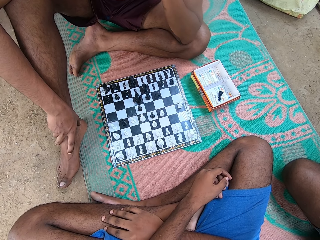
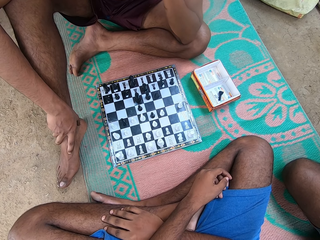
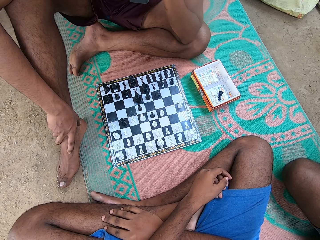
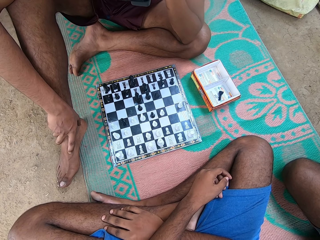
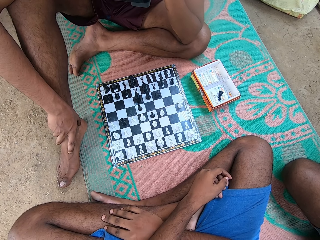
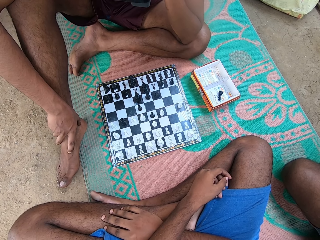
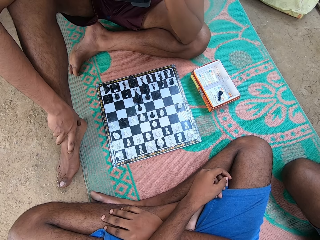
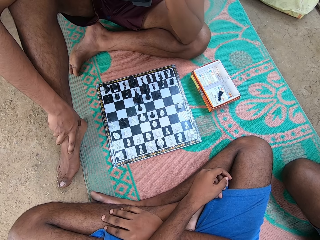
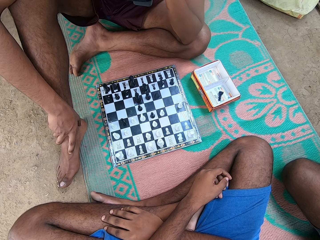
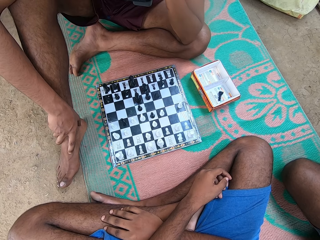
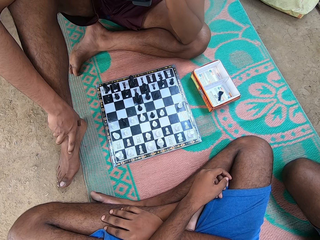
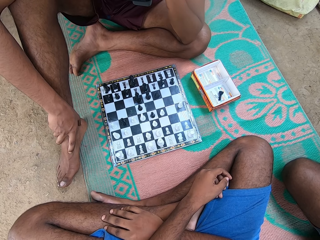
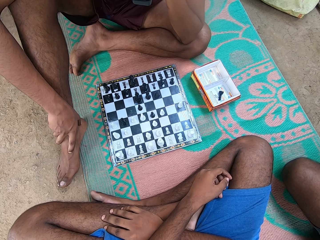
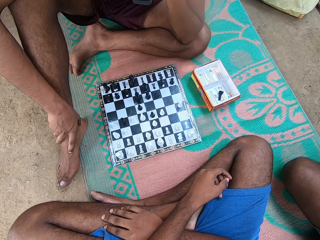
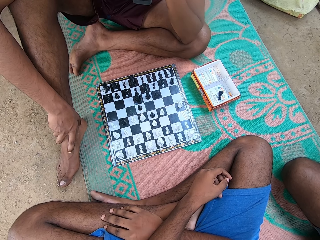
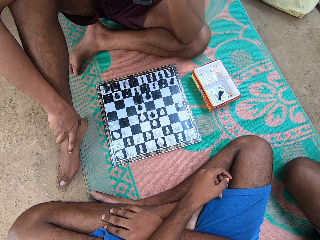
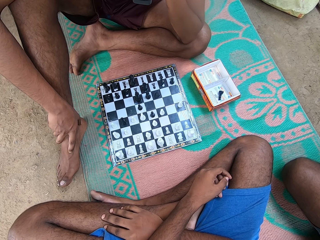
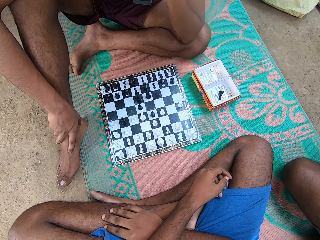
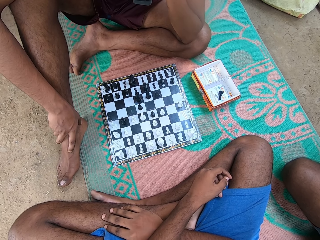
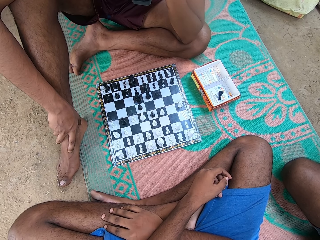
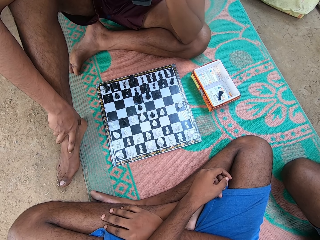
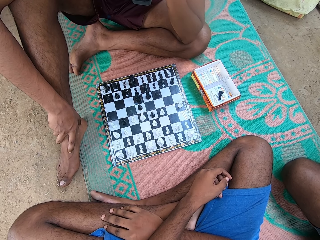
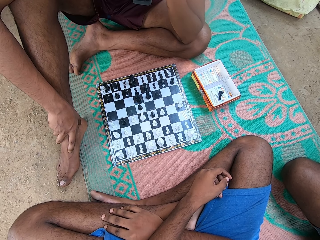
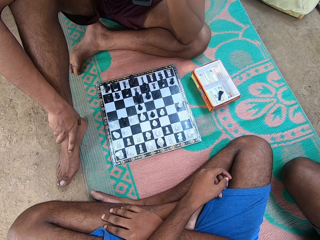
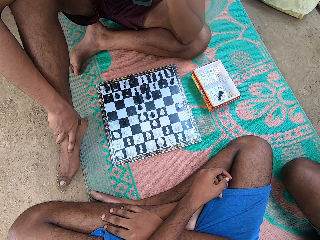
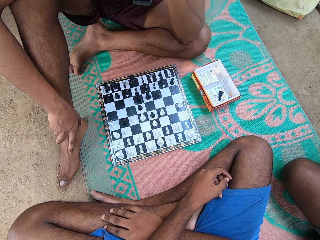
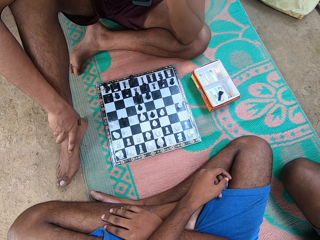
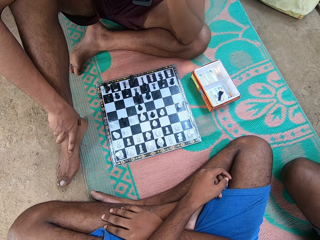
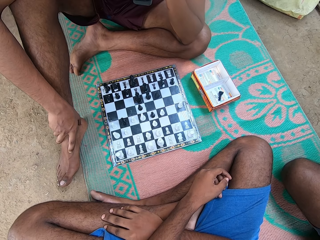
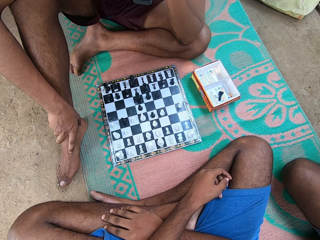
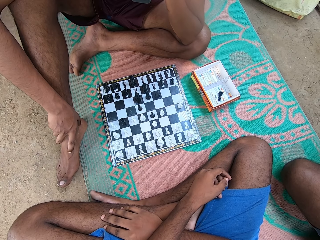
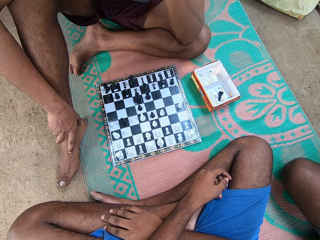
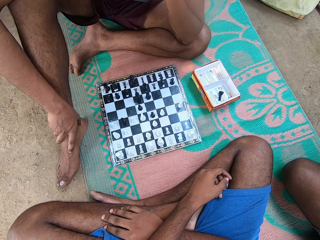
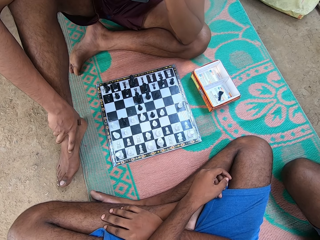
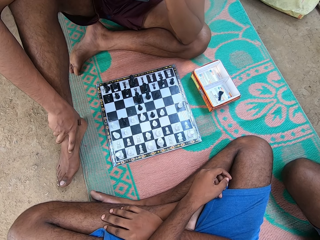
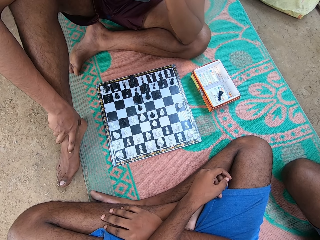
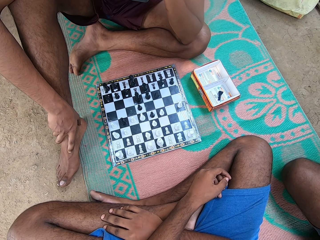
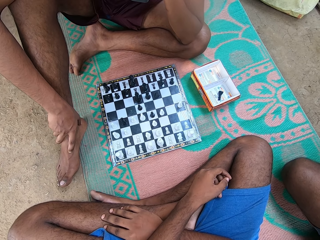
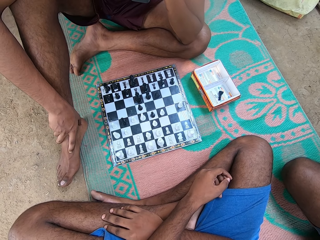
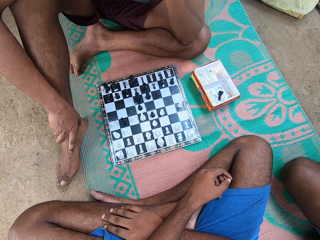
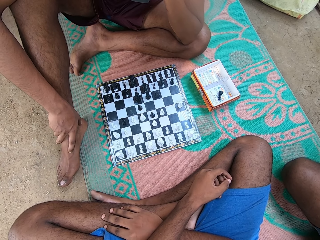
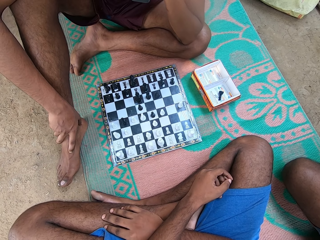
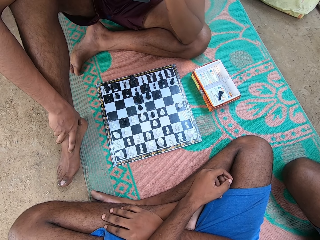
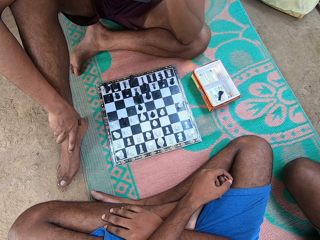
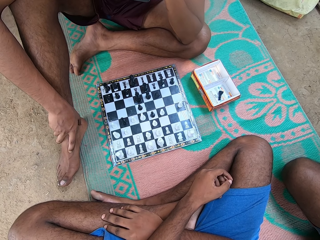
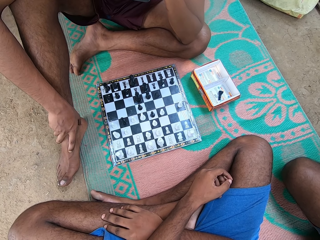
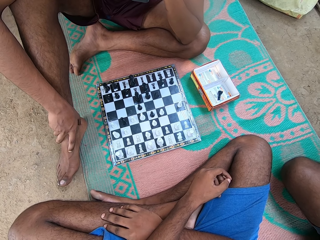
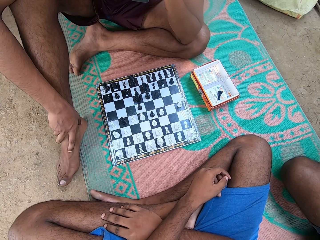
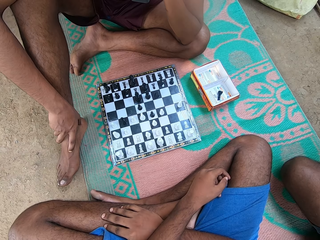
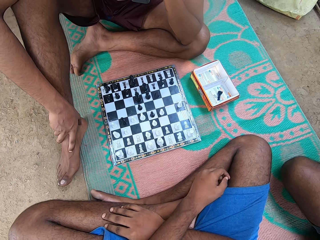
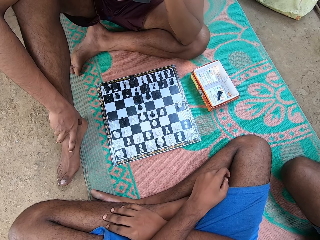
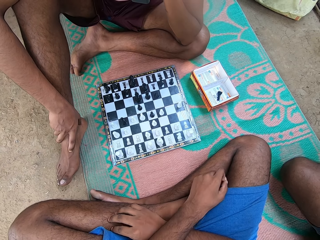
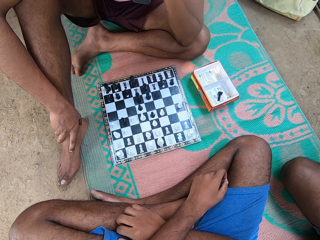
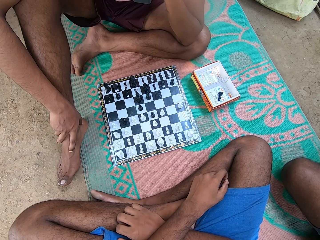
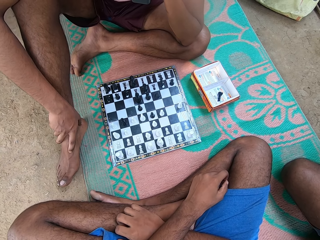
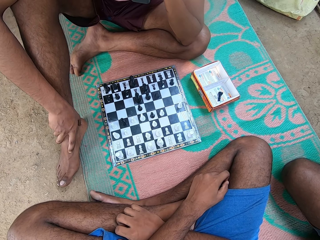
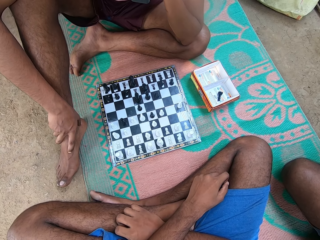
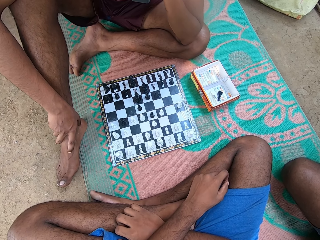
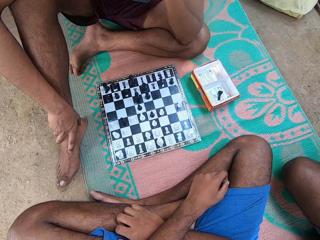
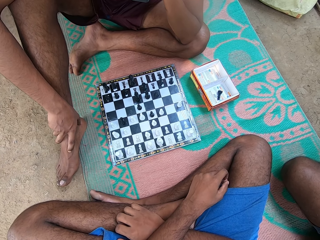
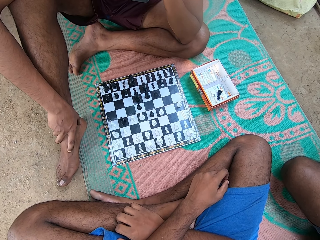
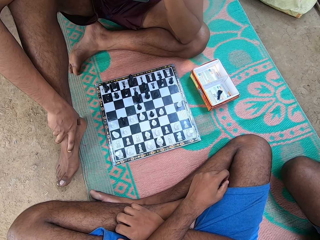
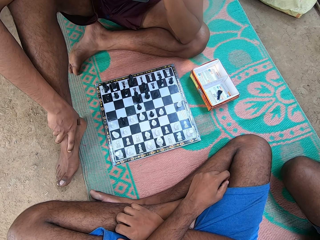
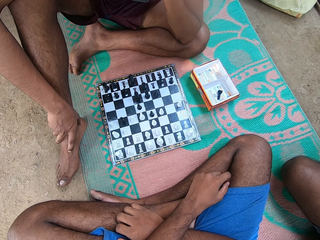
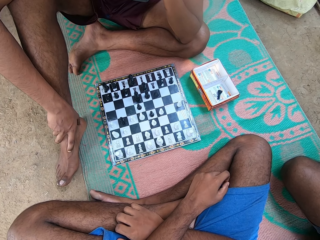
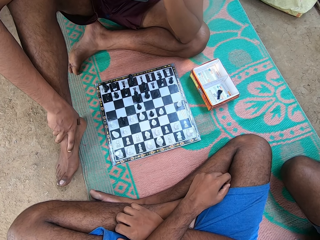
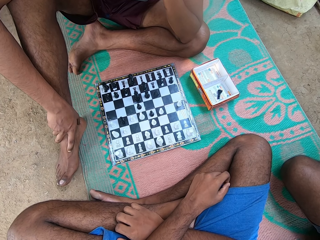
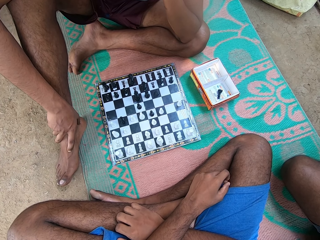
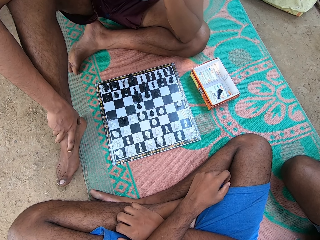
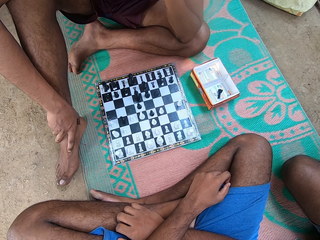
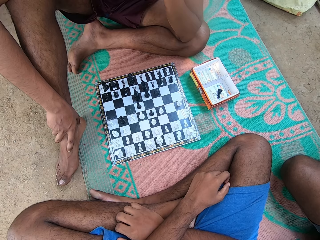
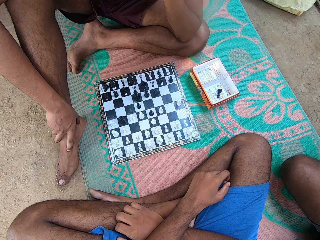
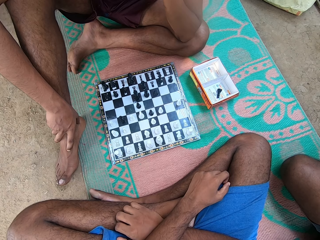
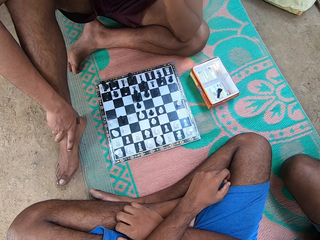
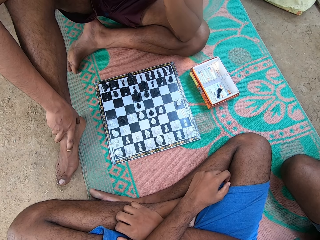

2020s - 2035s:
A man laughs. The man sits beside the camera wearer. The camera wearer scratches his leg.

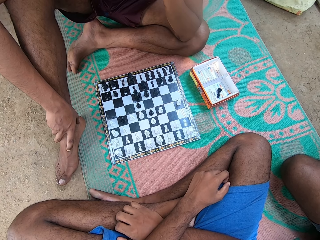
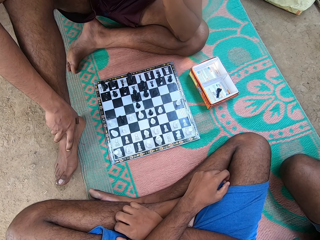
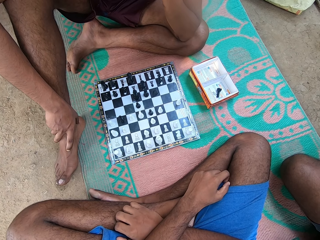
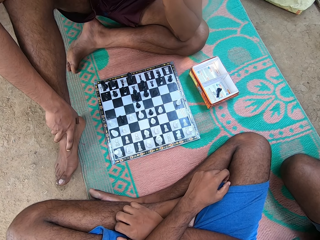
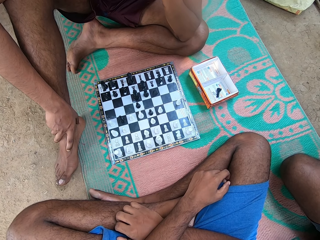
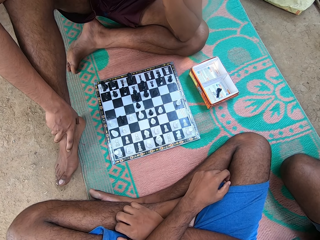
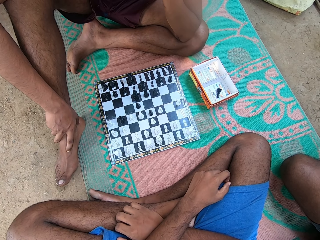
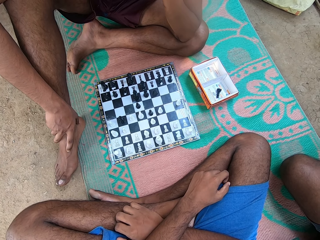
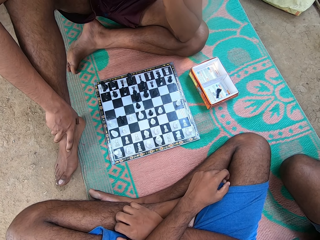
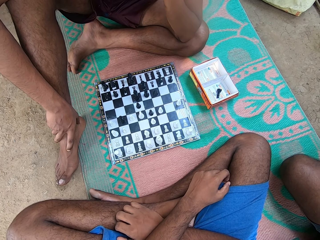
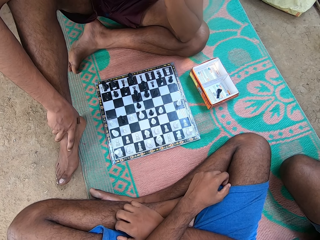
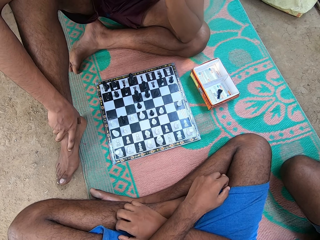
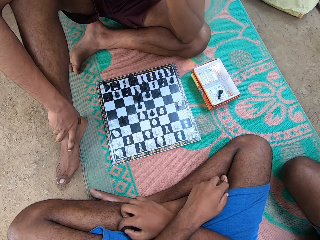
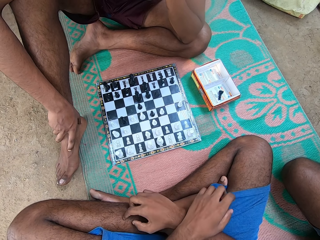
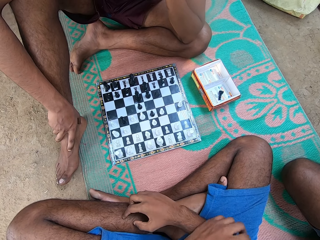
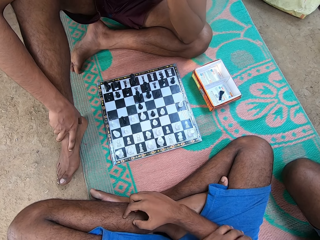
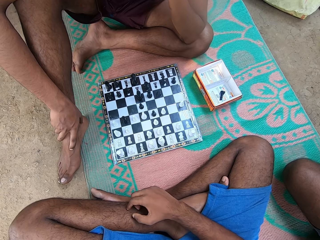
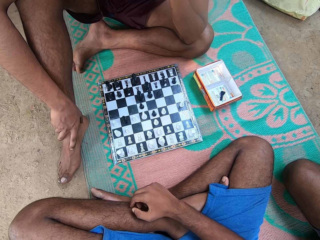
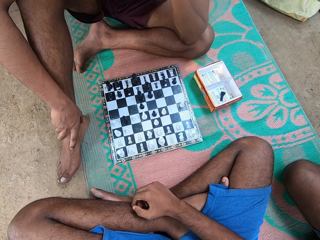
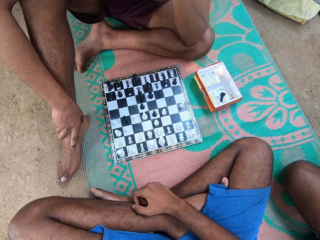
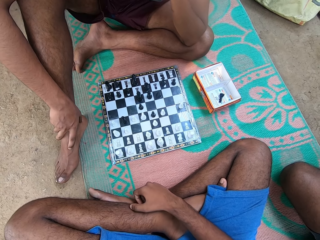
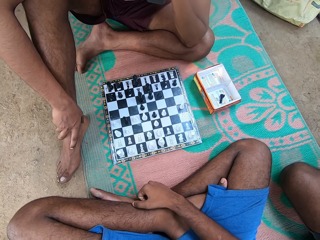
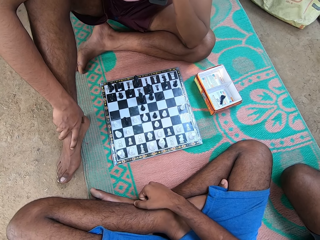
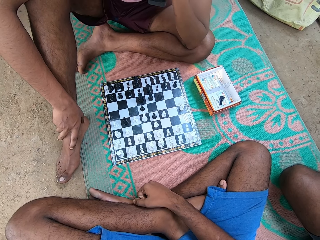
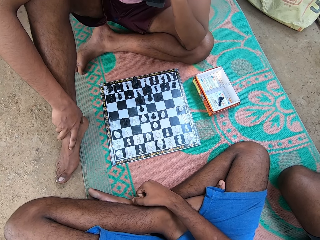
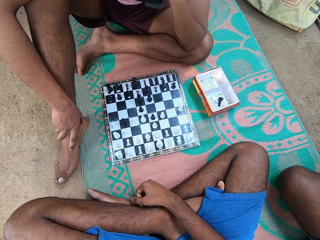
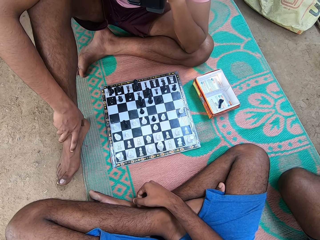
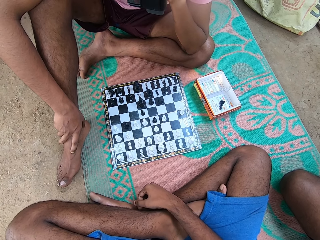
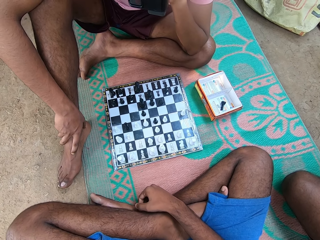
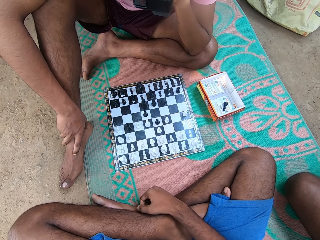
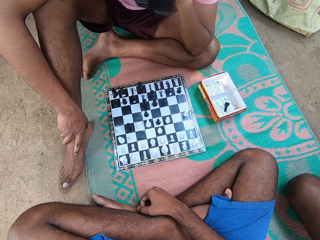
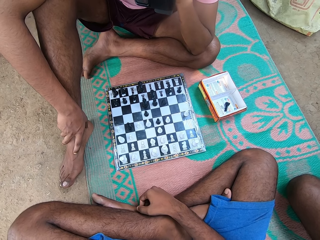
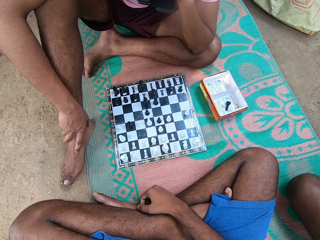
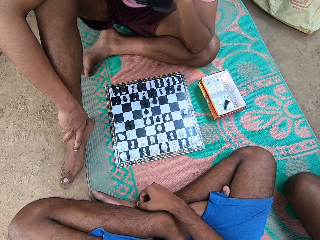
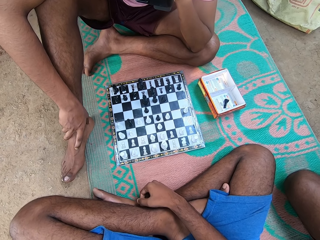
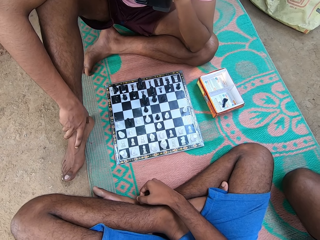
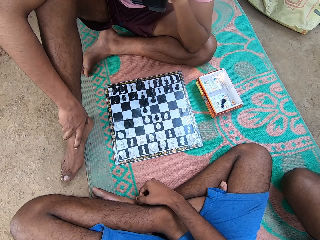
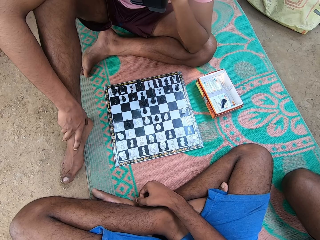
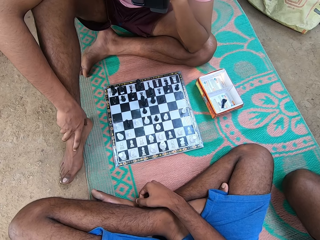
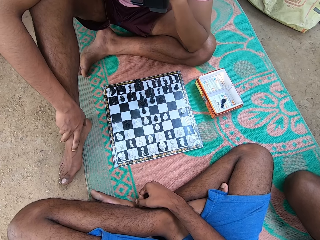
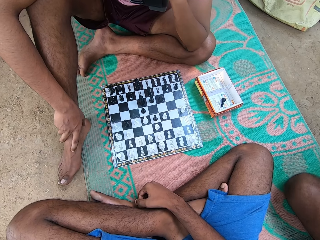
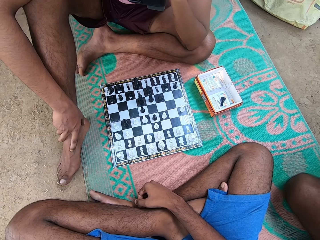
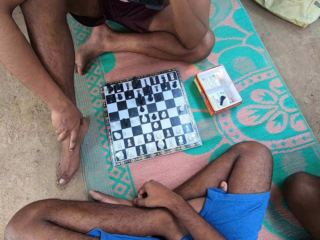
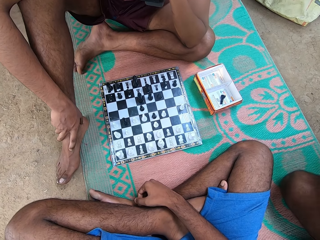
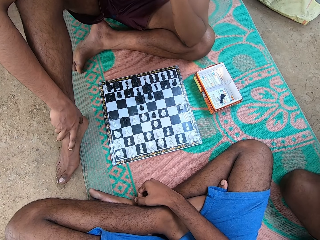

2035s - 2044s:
The camera wearer moves his hand.
